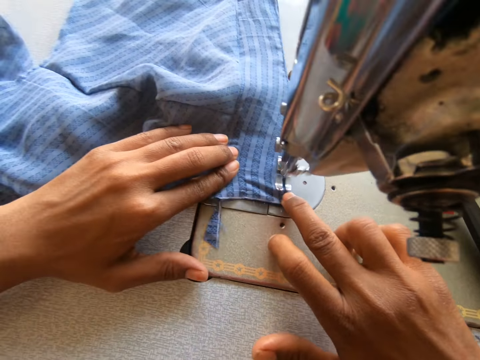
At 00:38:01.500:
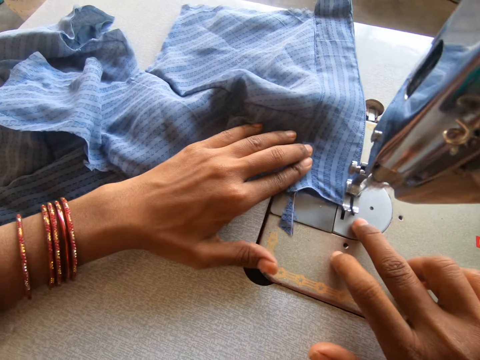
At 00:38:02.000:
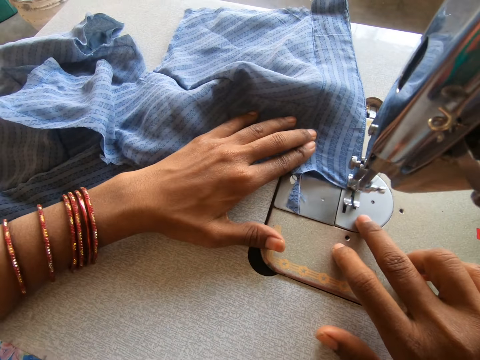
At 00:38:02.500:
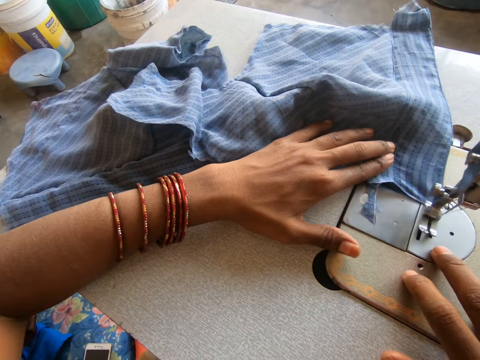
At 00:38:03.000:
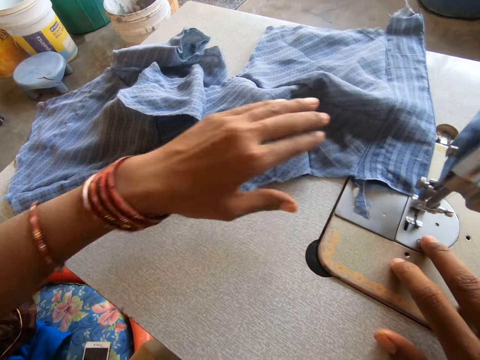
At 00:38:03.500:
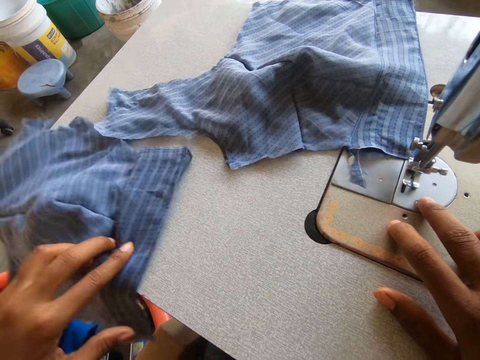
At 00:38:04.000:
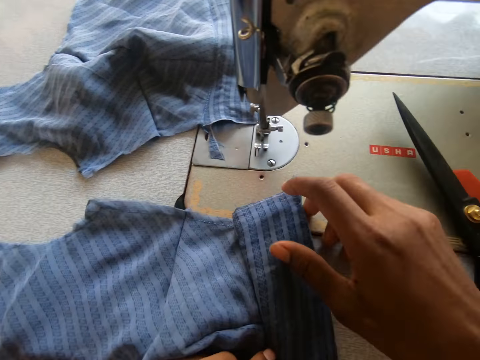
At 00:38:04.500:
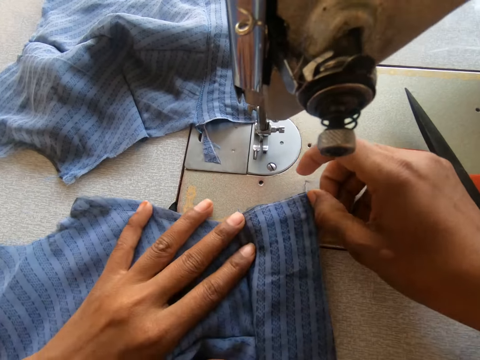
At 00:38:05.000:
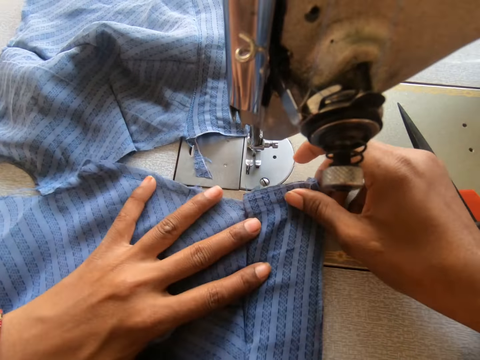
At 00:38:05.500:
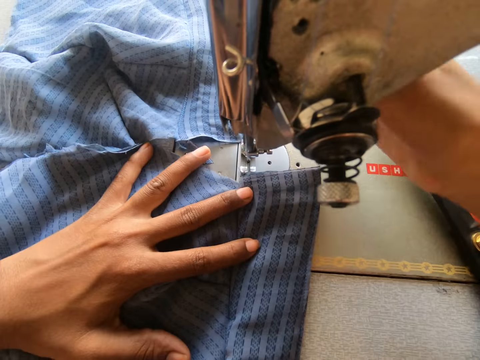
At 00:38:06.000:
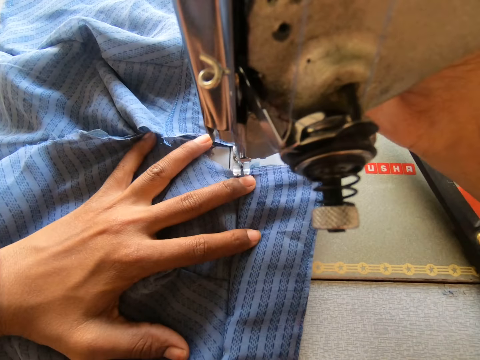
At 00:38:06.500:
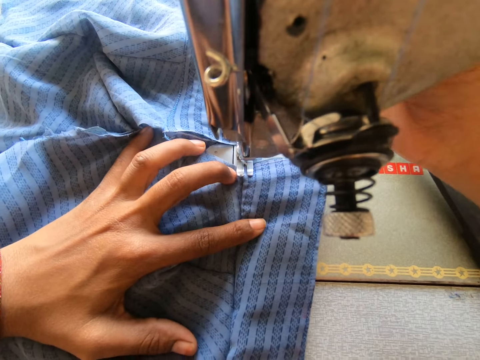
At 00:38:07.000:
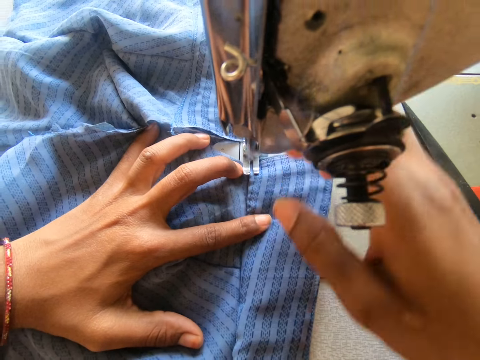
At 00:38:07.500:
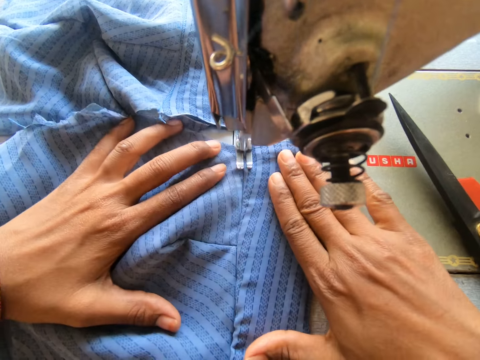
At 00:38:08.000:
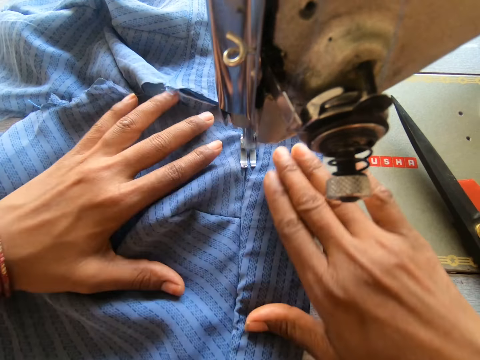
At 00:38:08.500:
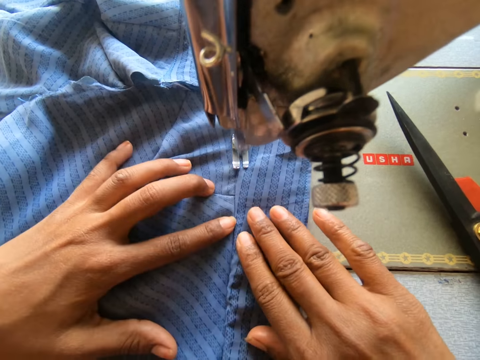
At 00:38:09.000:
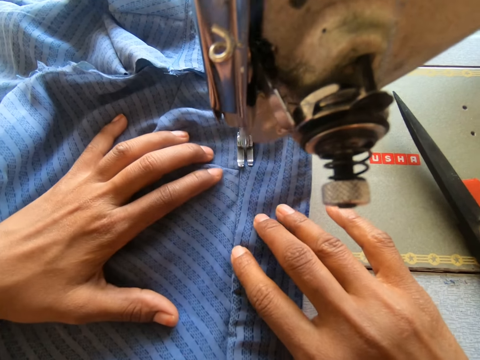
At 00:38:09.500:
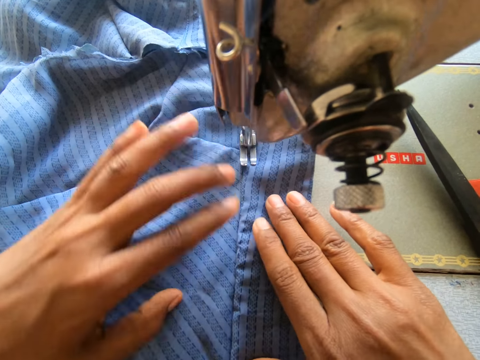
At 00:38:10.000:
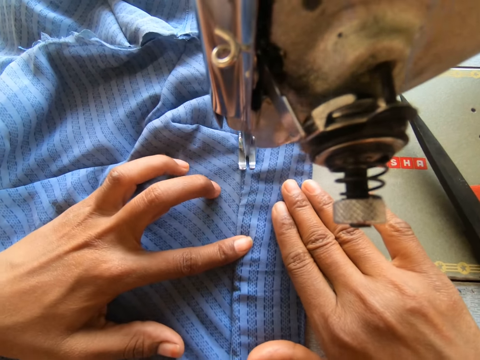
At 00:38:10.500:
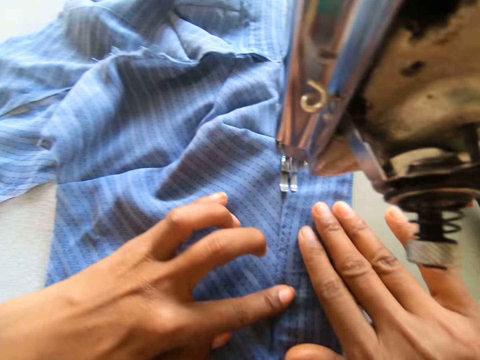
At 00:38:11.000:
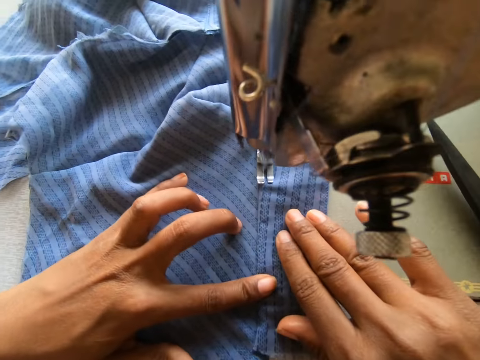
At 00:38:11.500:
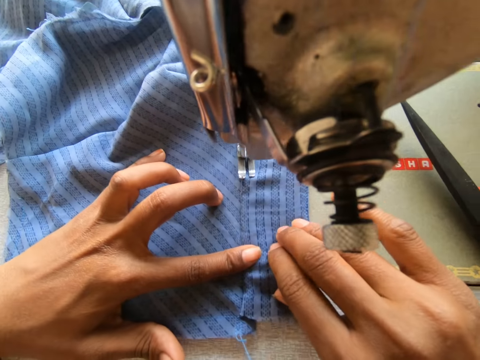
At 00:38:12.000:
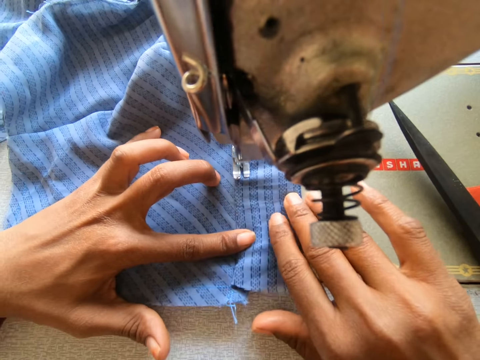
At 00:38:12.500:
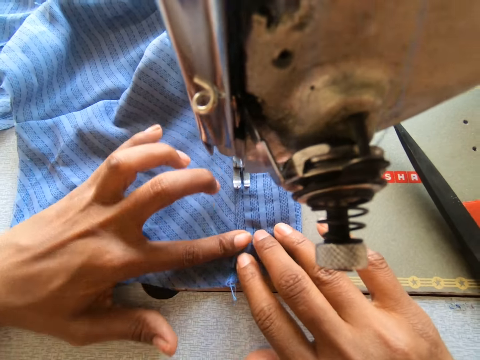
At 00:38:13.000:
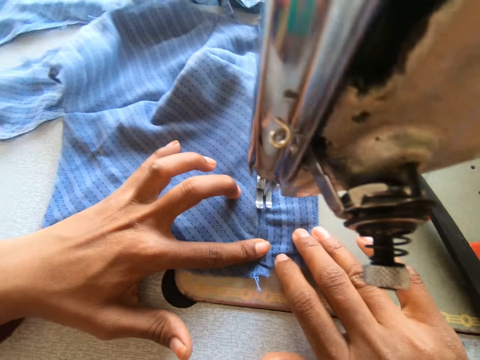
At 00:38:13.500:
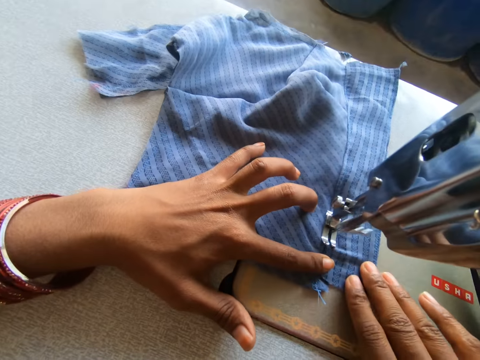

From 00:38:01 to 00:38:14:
The camera wearer picks the other cloth with her left hand on the sewing machine. She pulls a garment on the sewing machine. She sews the cloth with the sewing machine.

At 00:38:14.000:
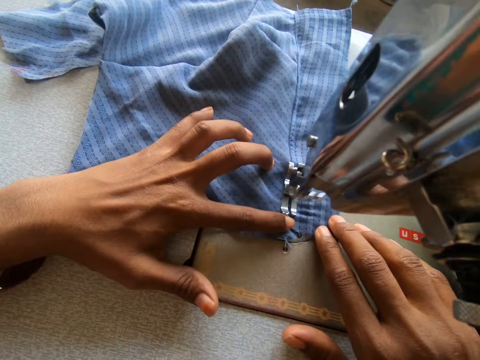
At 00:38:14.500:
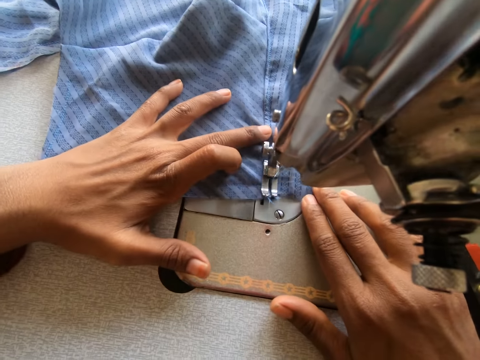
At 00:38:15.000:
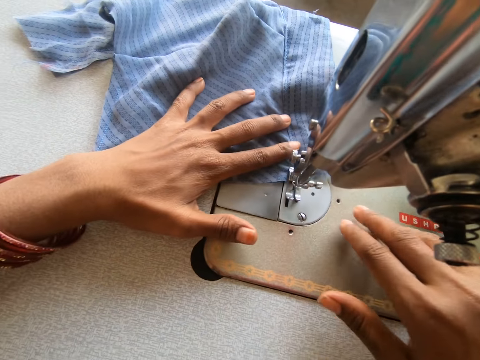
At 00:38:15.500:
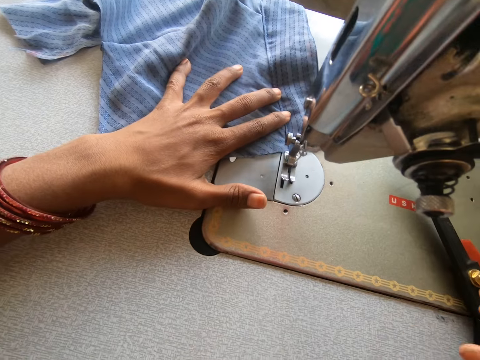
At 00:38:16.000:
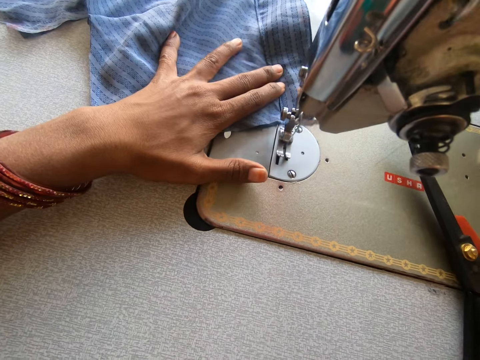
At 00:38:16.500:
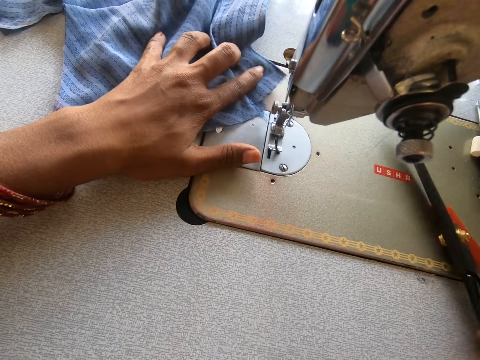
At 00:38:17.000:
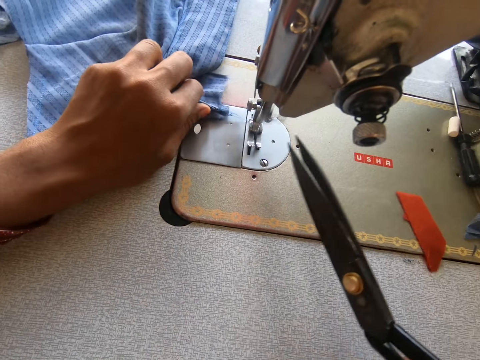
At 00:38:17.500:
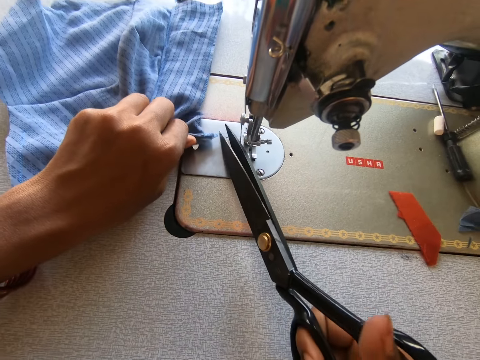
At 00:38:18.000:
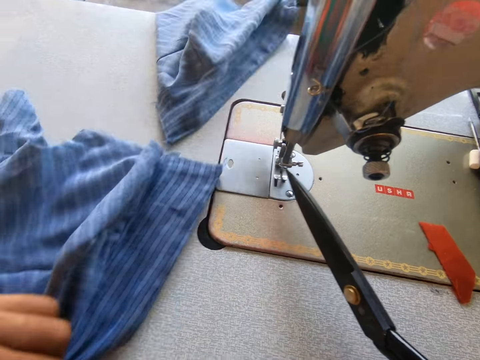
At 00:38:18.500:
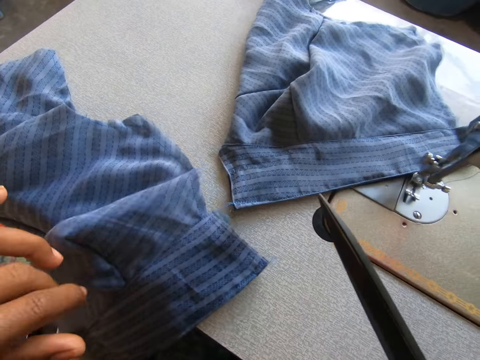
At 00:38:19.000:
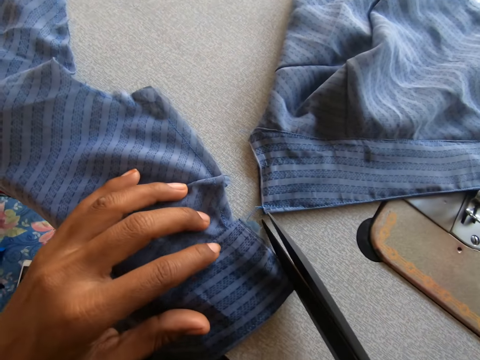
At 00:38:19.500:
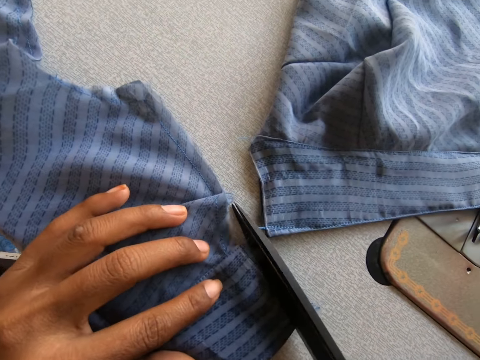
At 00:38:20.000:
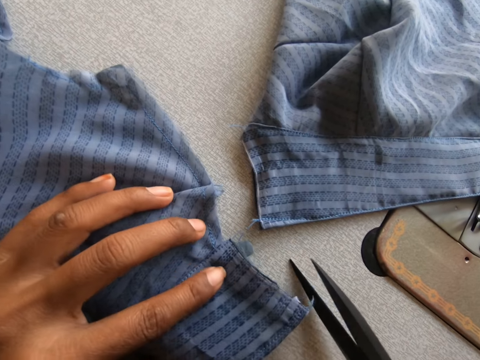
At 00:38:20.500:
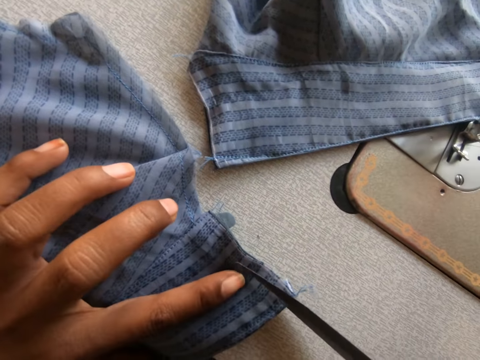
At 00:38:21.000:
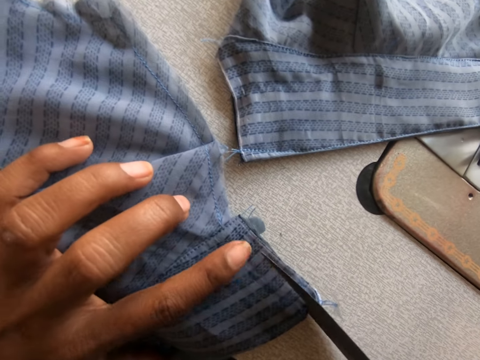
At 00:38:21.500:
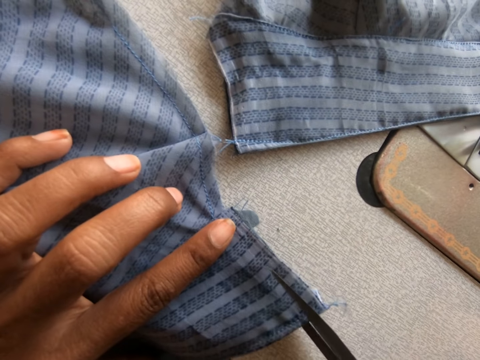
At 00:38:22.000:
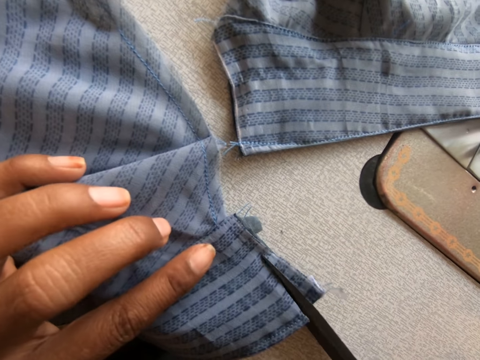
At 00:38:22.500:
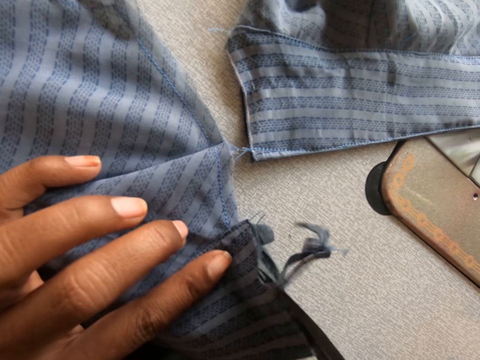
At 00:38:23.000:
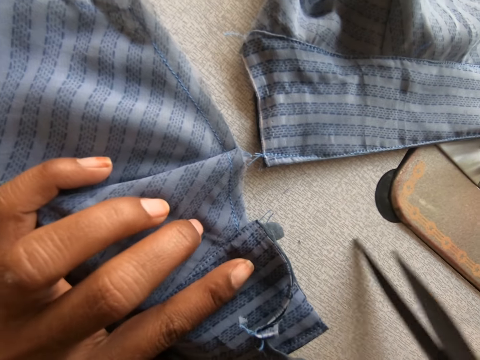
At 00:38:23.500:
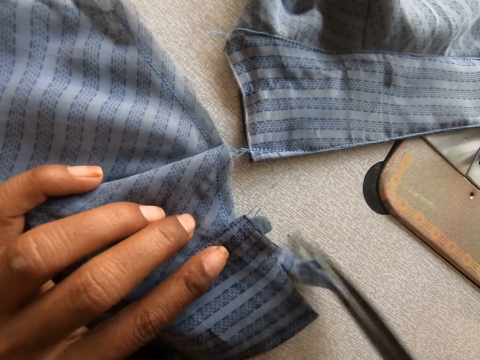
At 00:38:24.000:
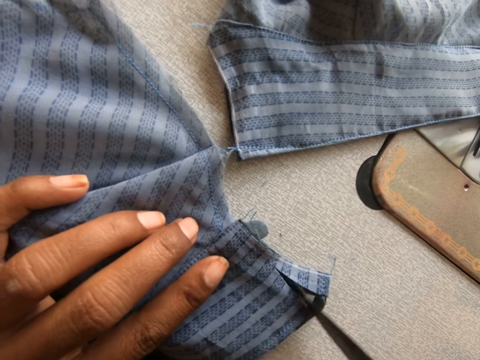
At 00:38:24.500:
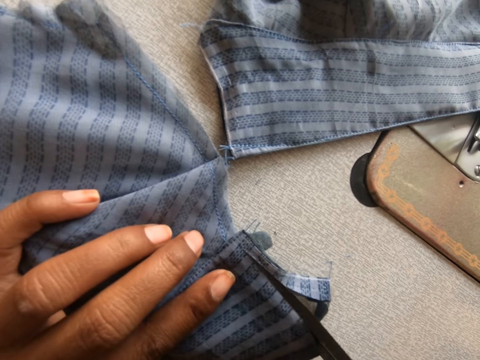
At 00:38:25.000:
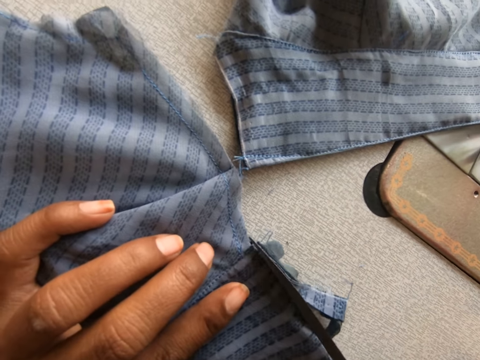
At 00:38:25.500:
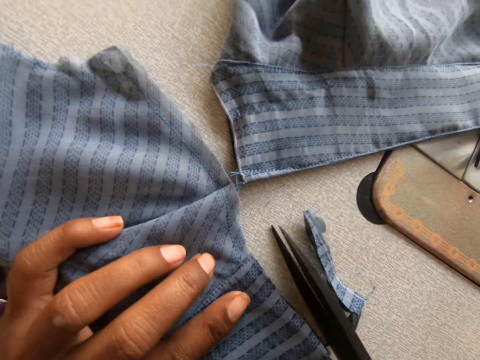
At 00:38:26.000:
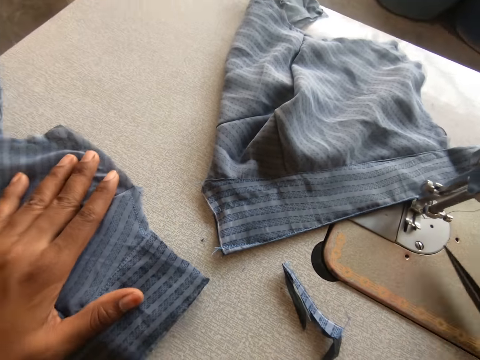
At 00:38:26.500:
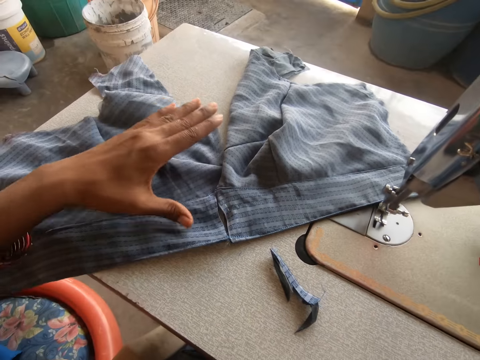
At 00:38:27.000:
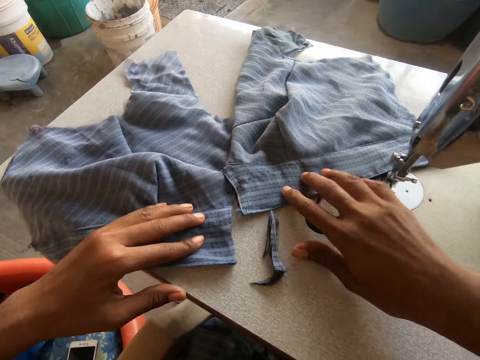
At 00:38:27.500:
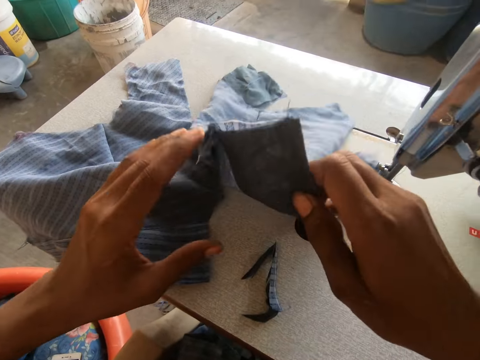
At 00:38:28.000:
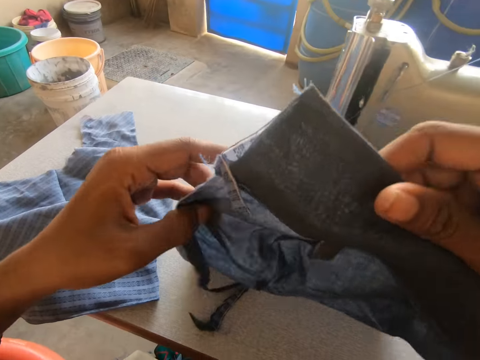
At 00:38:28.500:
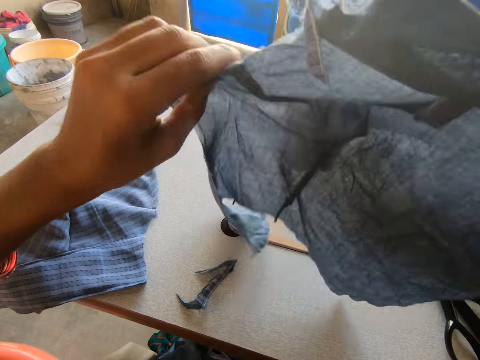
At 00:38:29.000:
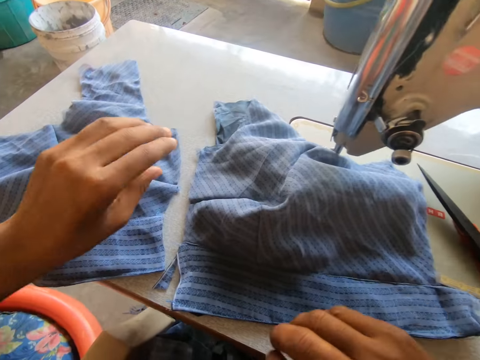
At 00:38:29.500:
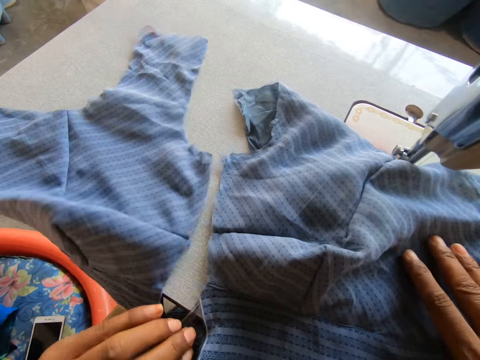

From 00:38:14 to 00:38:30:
The camera wearer picks the pair of scissors on the sewing machine with her right hand. She cuts off the thread from the cloth with the pair of scissors. She pulls a garment on the sewing machine. She cuts off another thread from the cloth with the pair of scissors. She cuts some part of the cloth with the pair of scissors. She pushes the garment on the sewing machine. She picks the other cloth with her right hand. She places the garment on the sewing machine.
